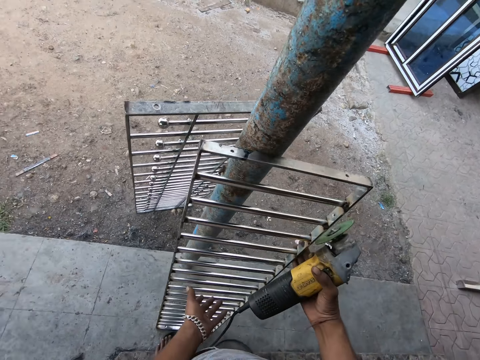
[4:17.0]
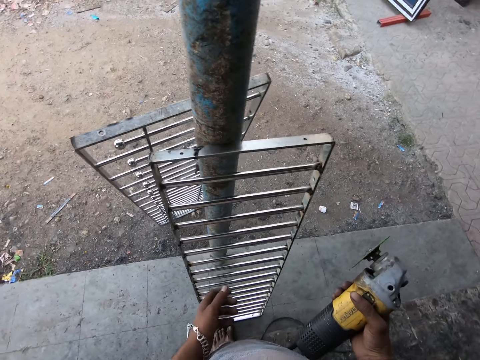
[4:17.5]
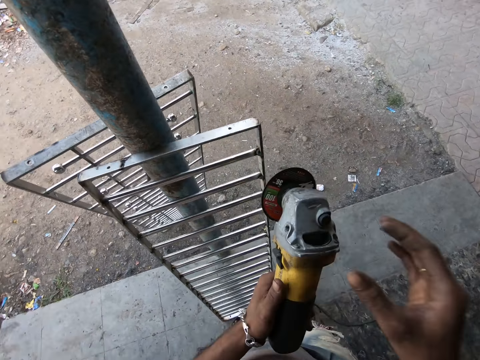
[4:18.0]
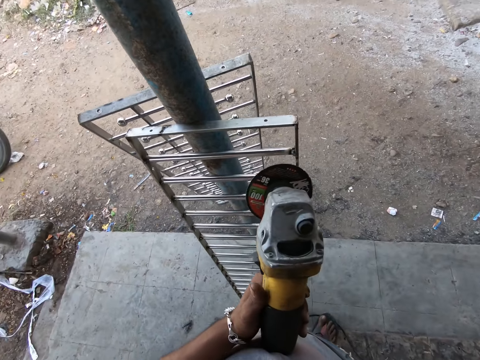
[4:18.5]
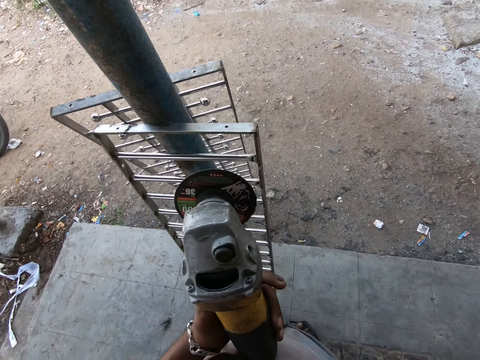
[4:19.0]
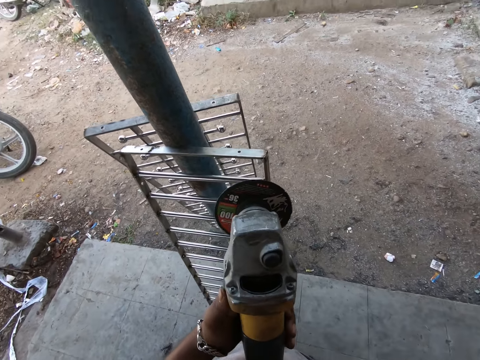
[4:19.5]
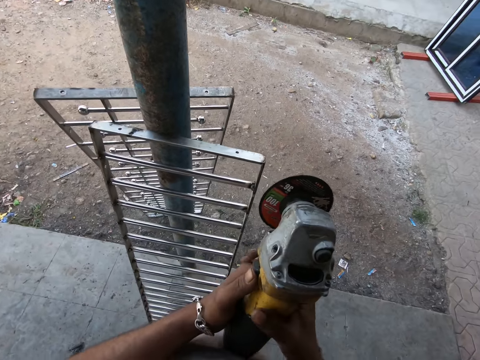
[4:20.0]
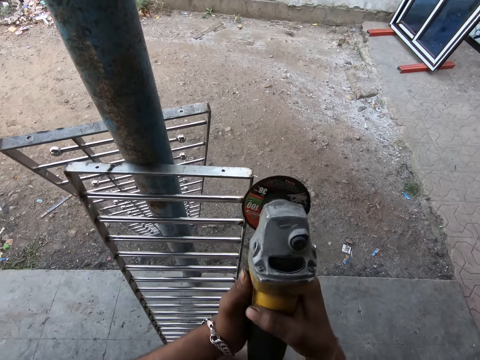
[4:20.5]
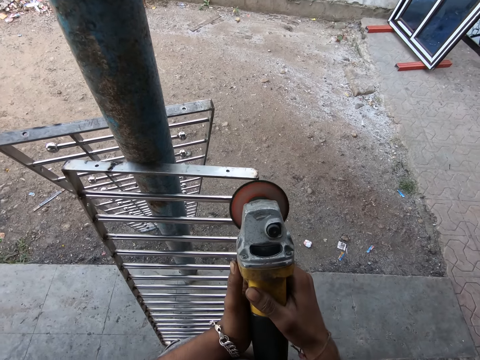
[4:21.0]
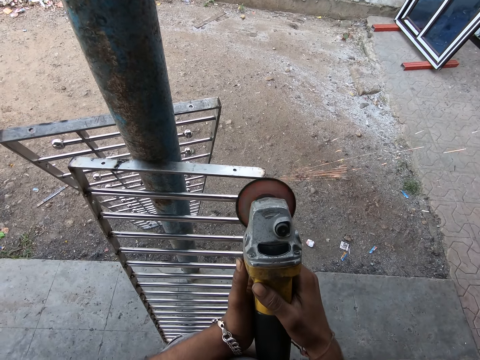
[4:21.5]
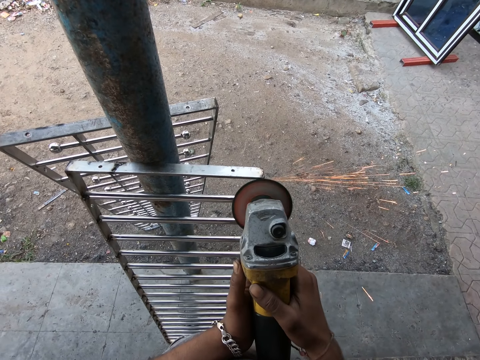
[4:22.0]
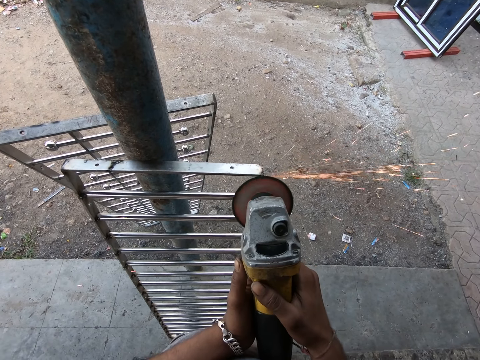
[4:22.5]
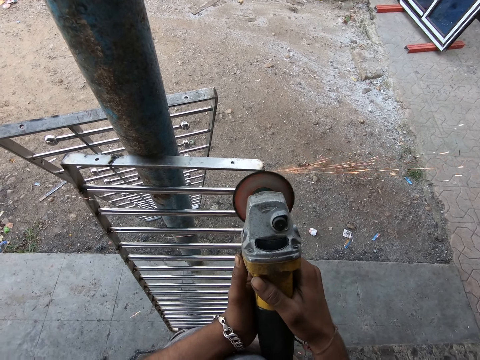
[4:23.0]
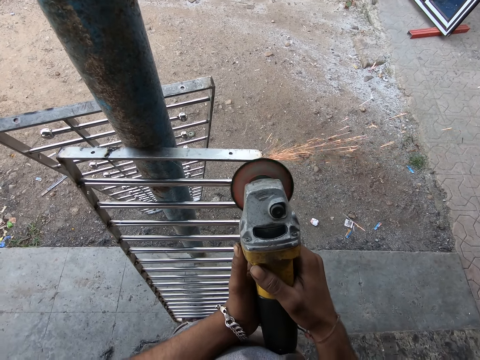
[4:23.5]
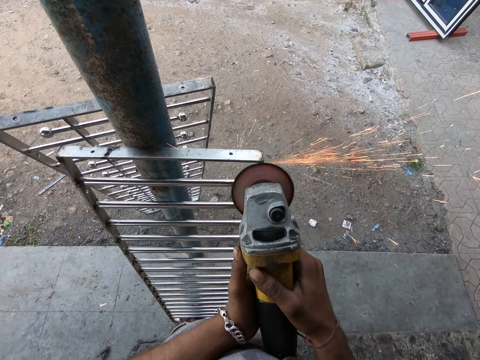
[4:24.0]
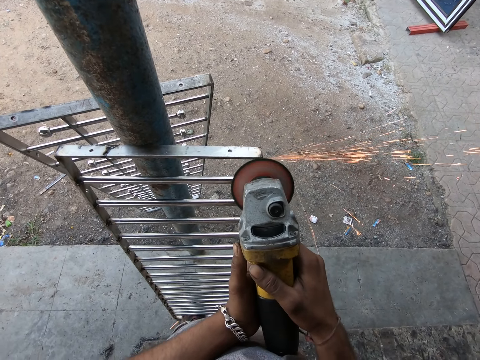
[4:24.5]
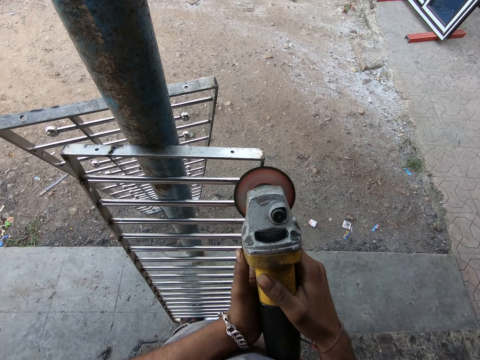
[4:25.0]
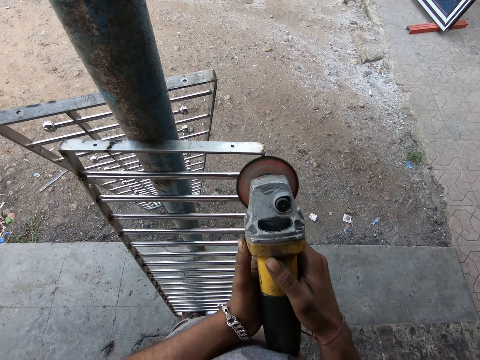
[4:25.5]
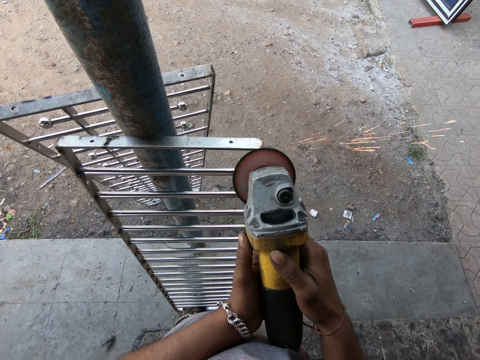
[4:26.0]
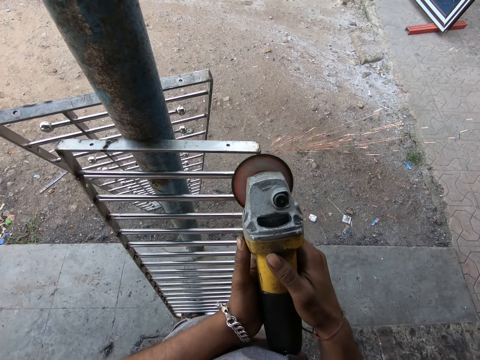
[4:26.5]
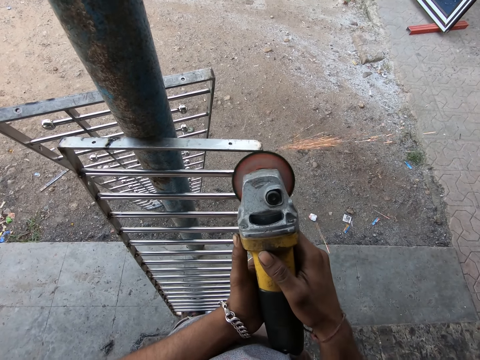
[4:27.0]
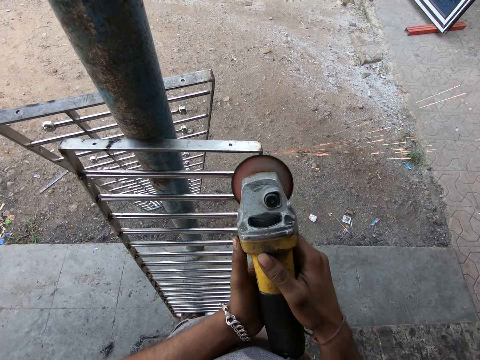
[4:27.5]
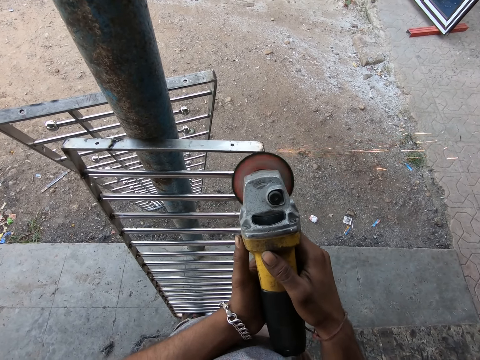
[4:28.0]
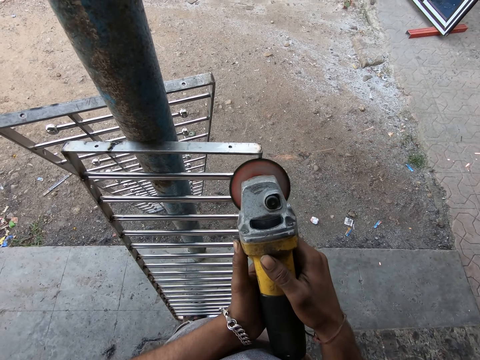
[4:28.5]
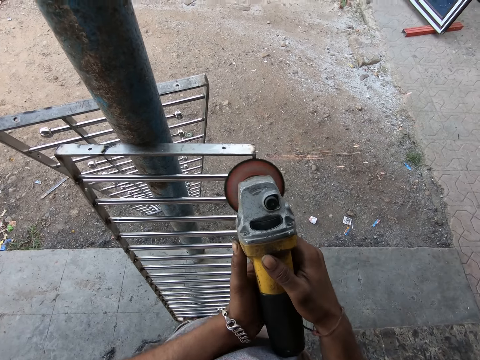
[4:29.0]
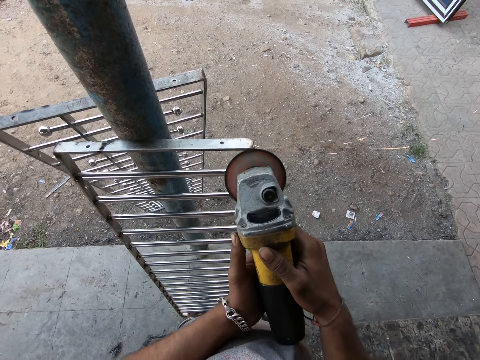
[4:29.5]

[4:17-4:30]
The camera wearer places the metal frame on the pole. He touches his face. He raises his hand. He changes the grinder to the left hand. He grinds the metal frame with the angle grinder.

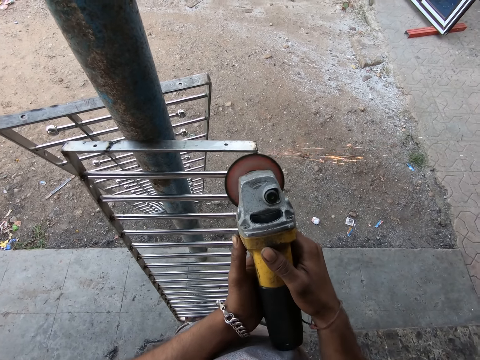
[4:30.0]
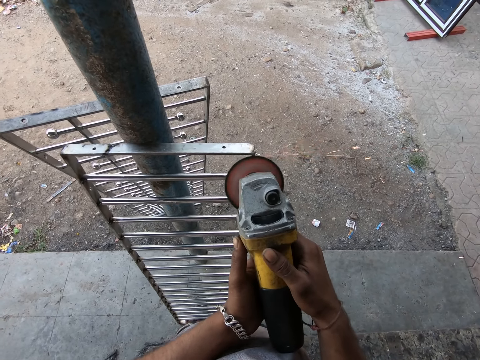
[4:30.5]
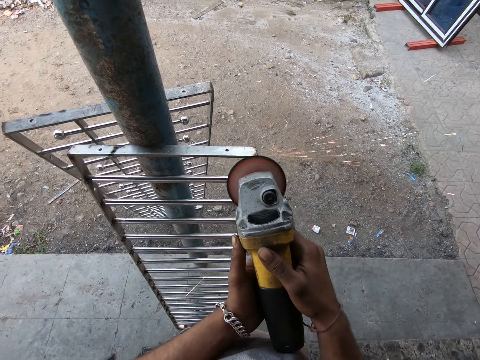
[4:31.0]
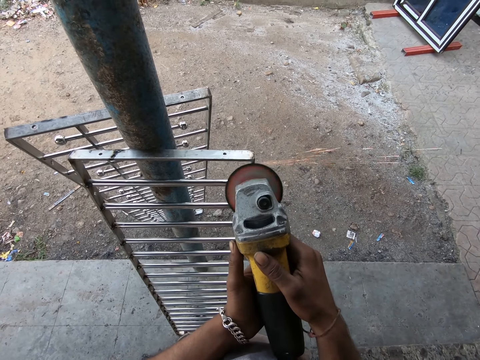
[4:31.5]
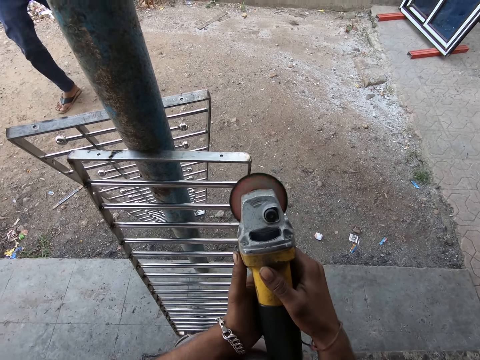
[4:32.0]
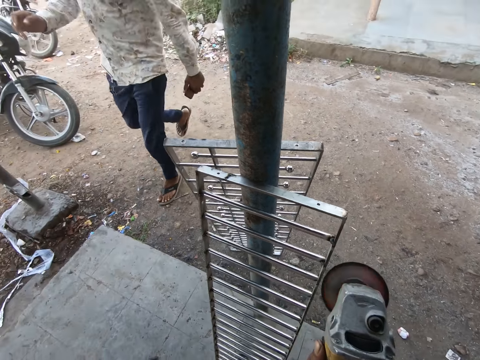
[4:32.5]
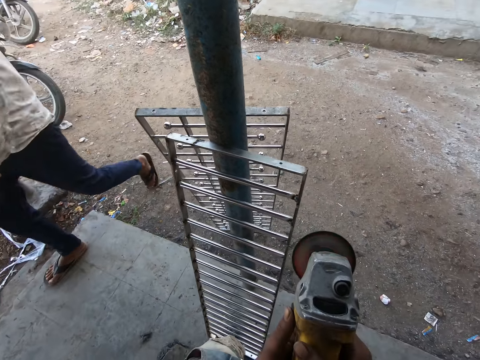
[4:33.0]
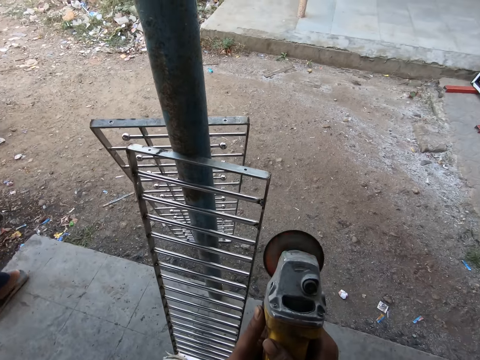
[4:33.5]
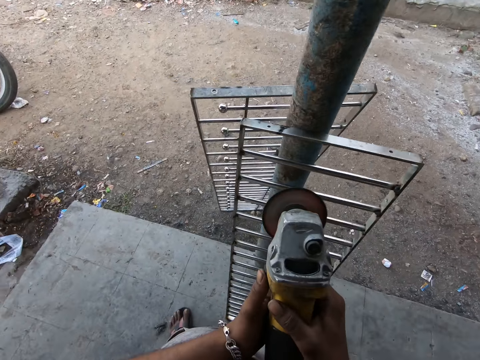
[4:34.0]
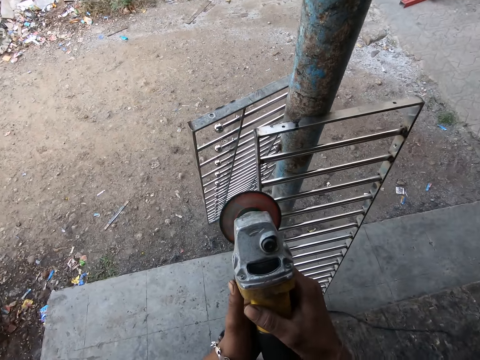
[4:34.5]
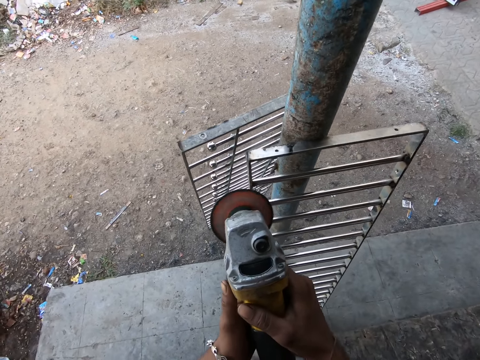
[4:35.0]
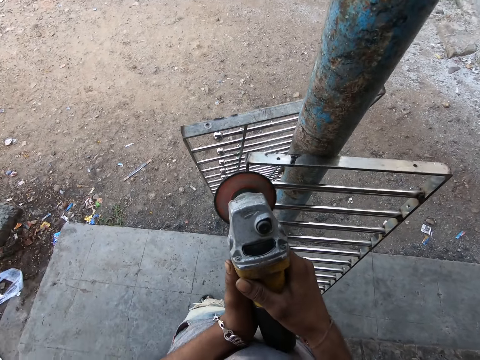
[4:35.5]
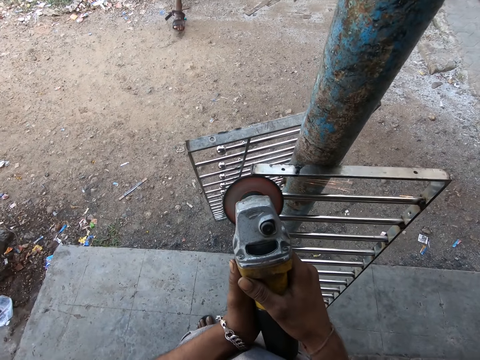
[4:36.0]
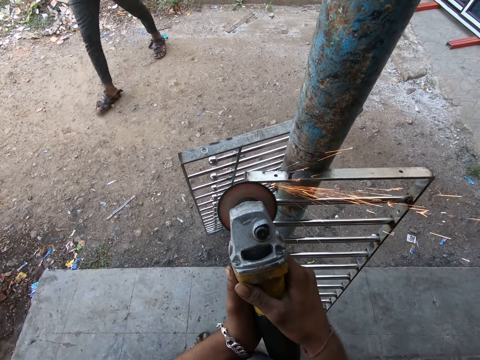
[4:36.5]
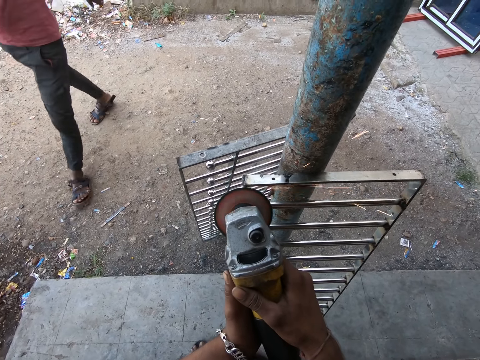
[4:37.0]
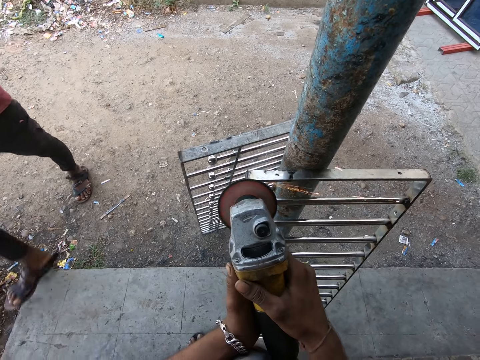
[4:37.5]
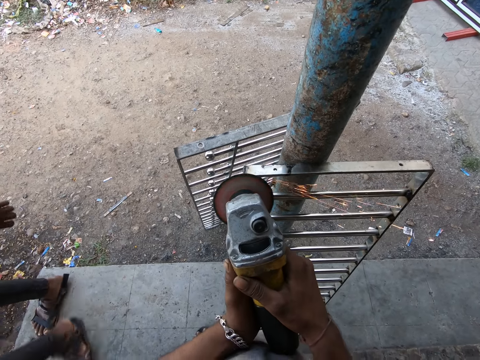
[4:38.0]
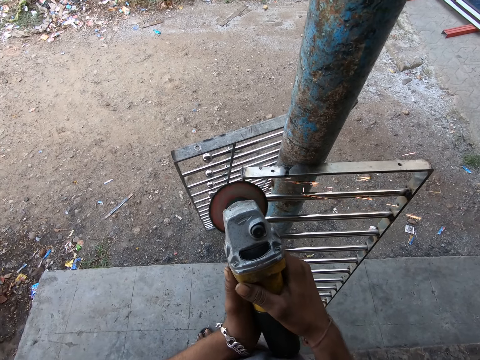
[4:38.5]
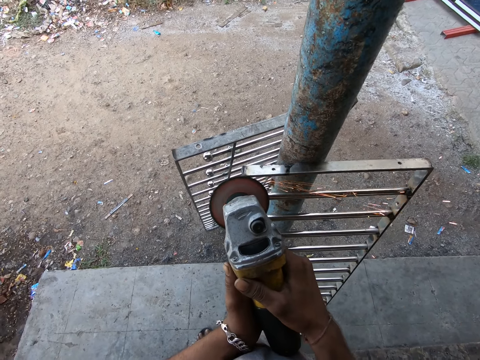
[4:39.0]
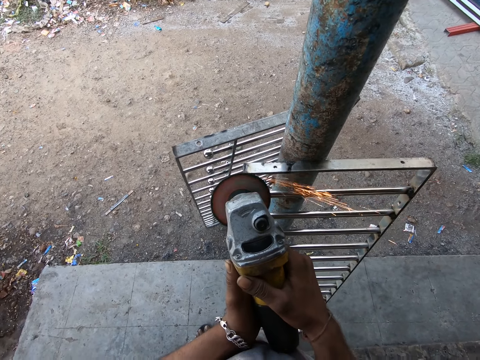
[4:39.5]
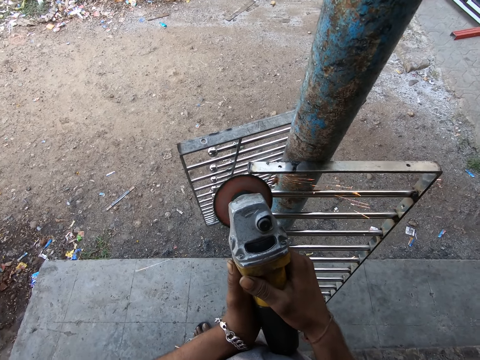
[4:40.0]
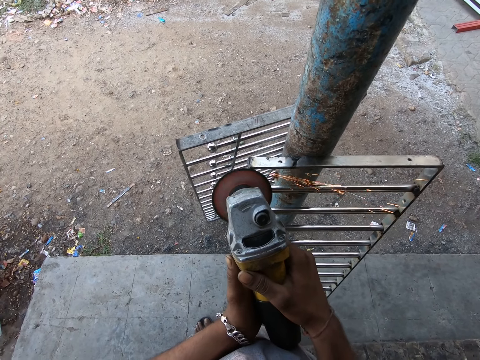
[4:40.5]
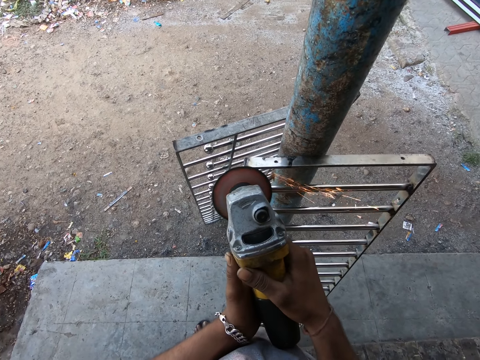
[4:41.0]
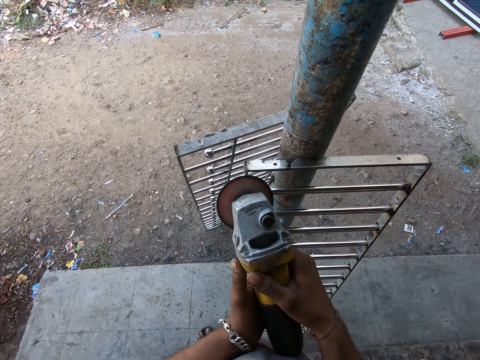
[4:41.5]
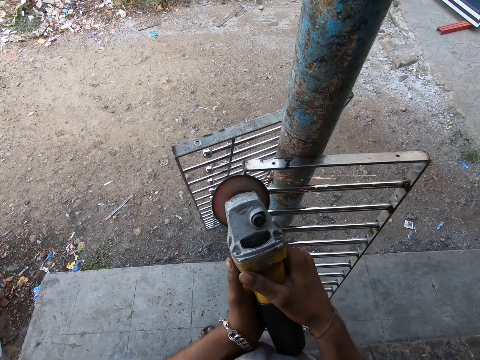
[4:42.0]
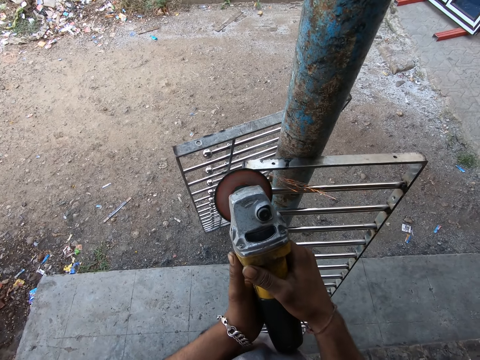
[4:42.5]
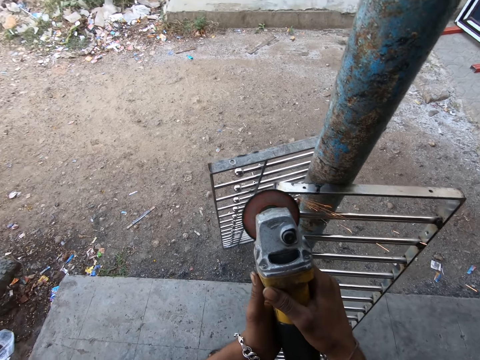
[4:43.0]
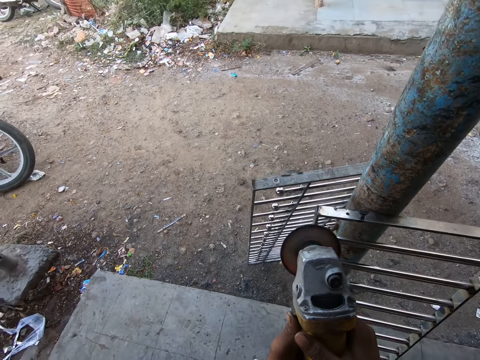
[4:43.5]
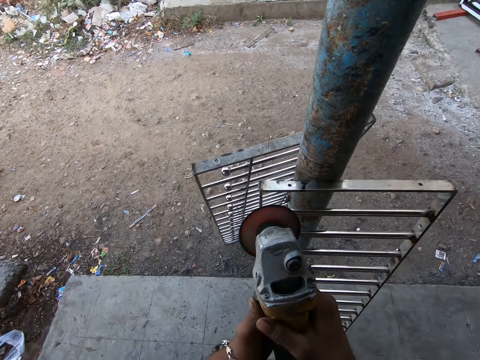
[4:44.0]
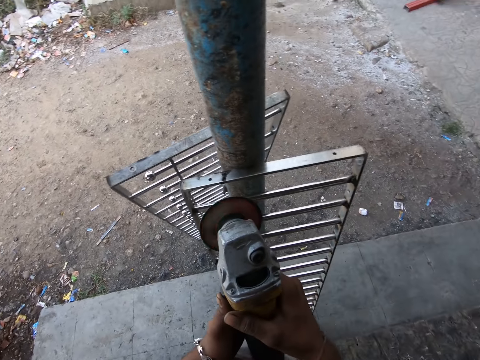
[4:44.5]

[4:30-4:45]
A man walks towards the camera wearer. The camera wearer grinds the metal frame with the angle grinder. Another man walks towards the camera wearer. The camera wearer grinds the metal rail.
